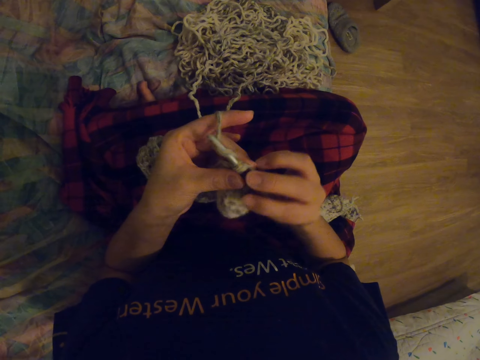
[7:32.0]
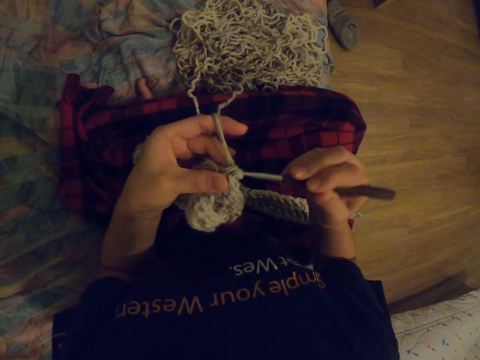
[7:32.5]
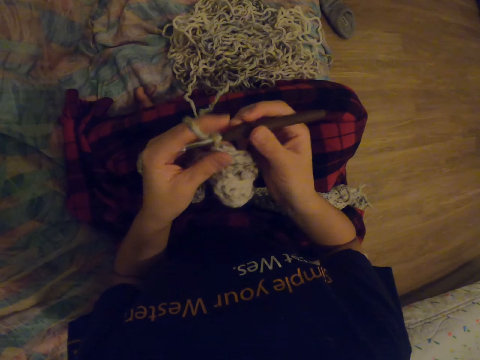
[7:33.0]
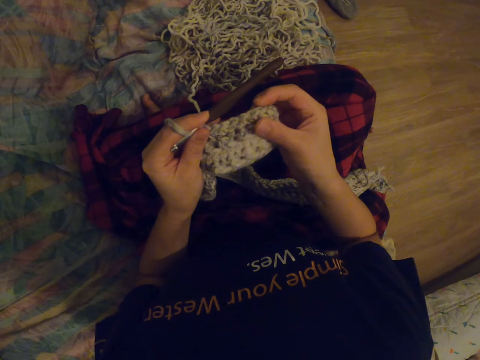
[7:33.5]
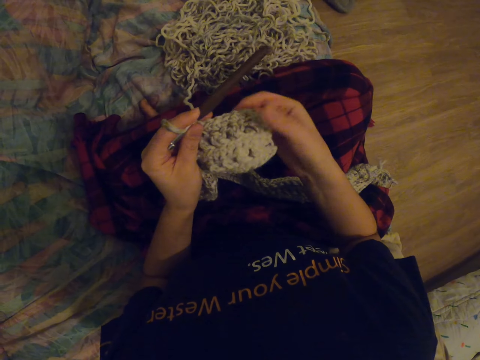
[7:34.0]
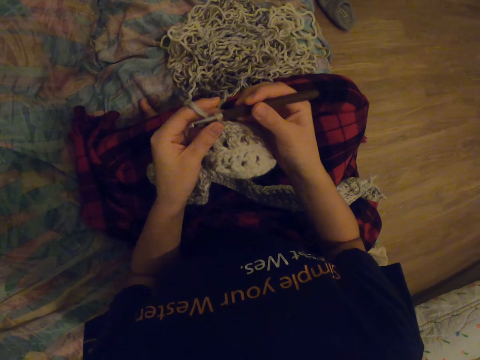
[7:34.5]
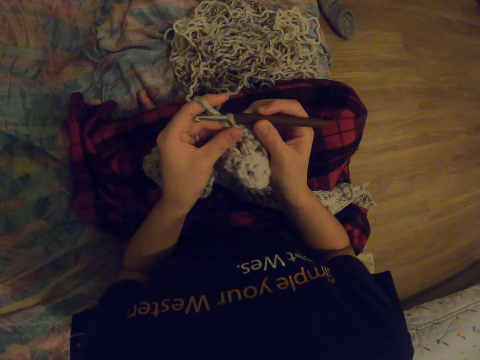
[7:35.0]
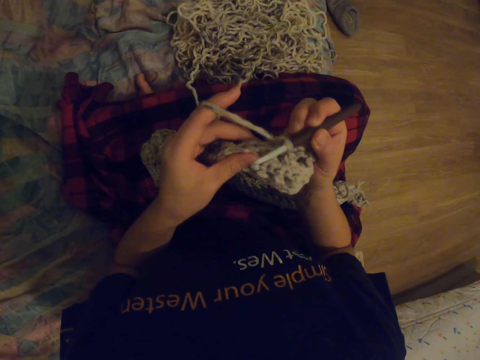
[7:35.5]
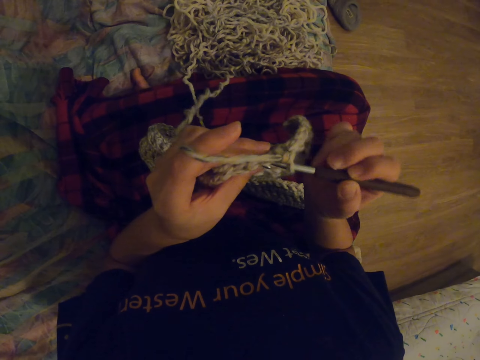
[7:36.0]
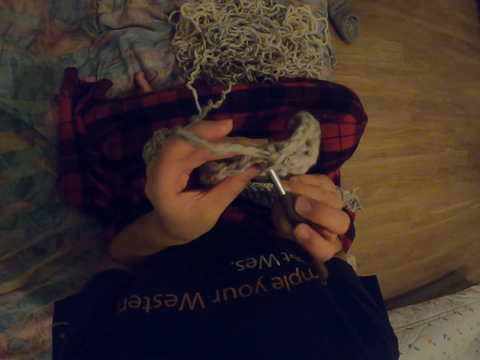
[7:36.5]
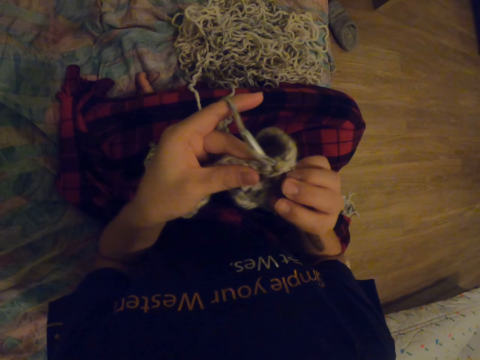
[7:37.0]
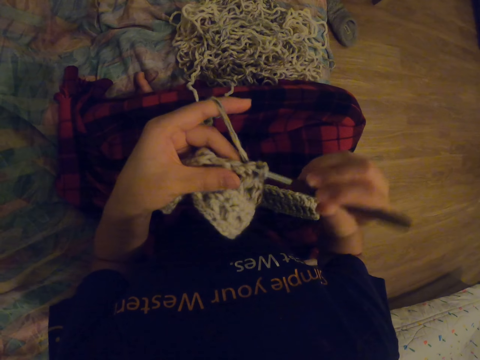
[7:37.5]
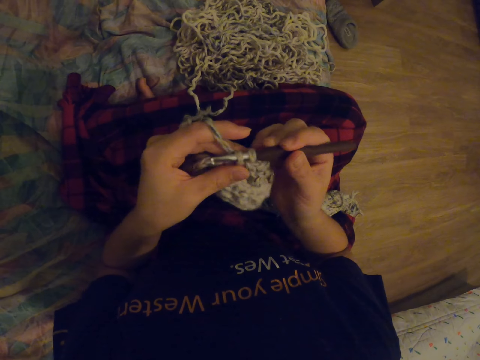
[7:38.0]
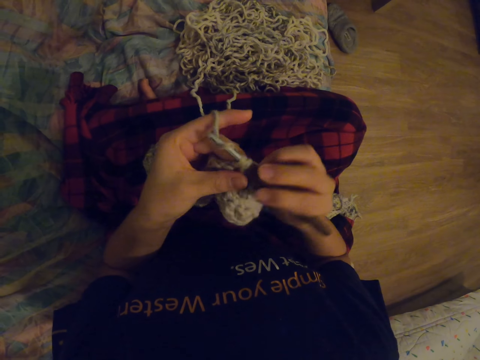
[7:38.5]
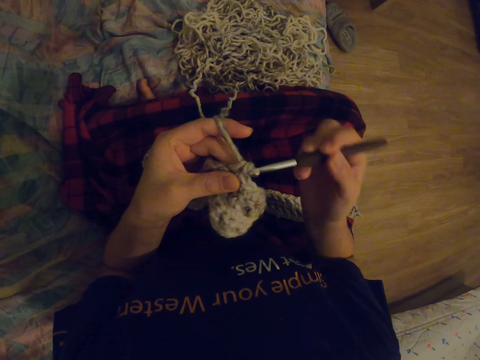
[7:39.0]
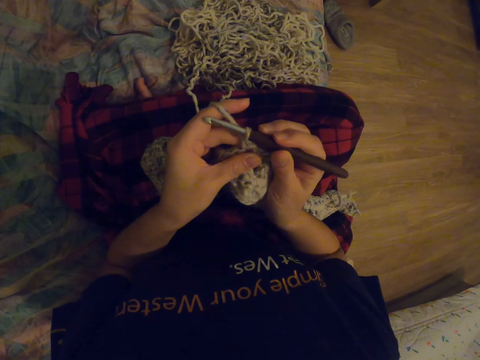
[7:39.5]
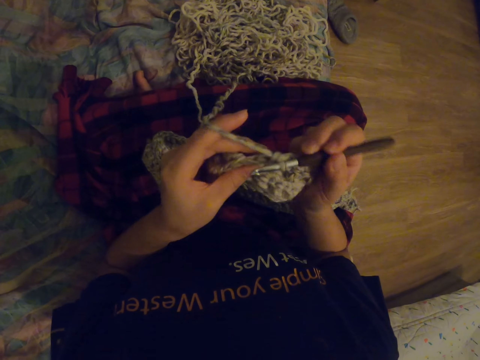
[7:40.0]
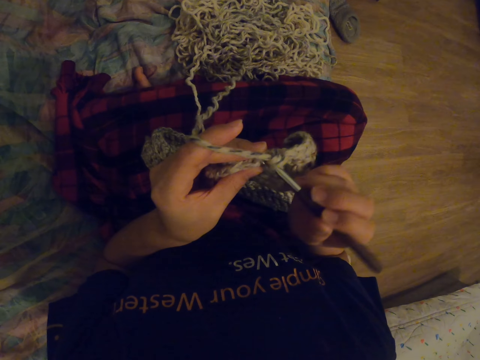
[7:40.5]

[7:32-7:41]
The camera wearer touches the fabric. They knit the fabric with a crochet.

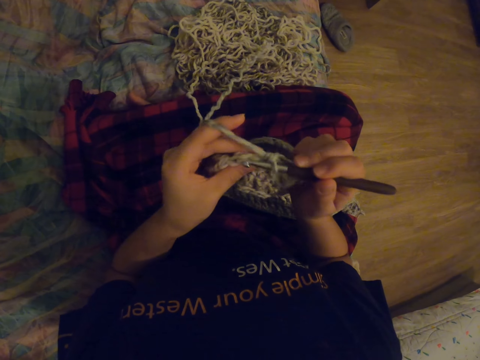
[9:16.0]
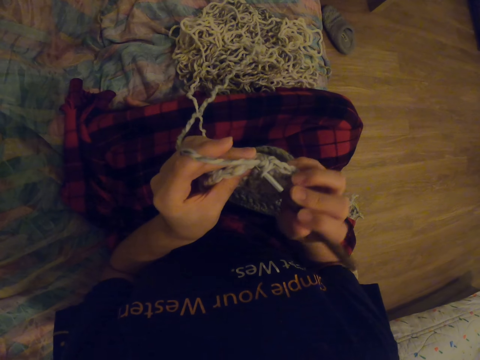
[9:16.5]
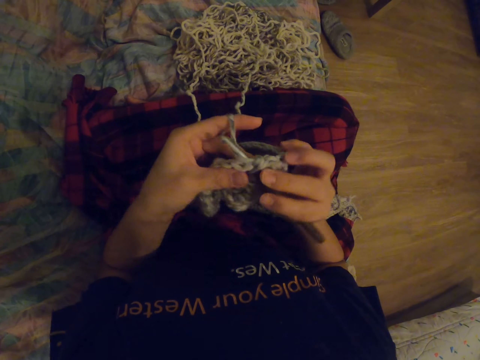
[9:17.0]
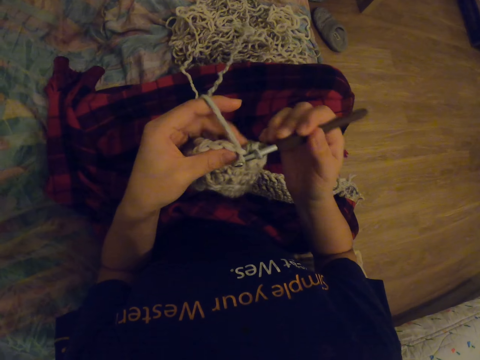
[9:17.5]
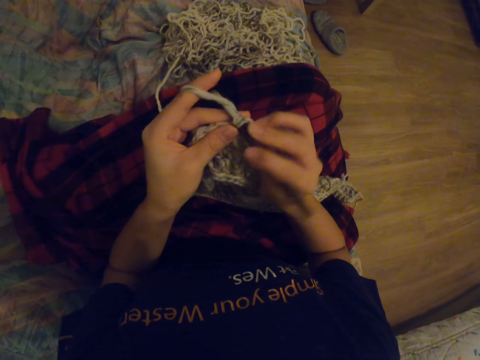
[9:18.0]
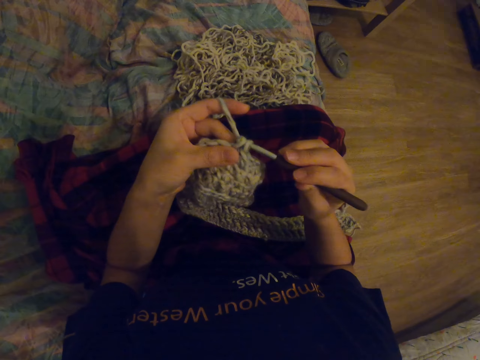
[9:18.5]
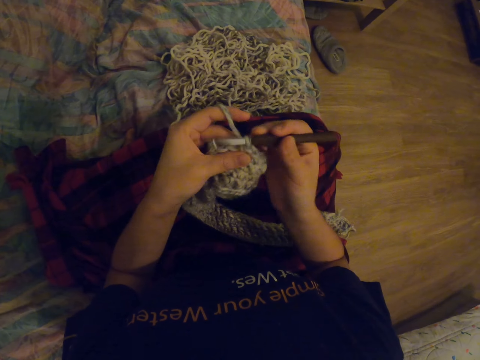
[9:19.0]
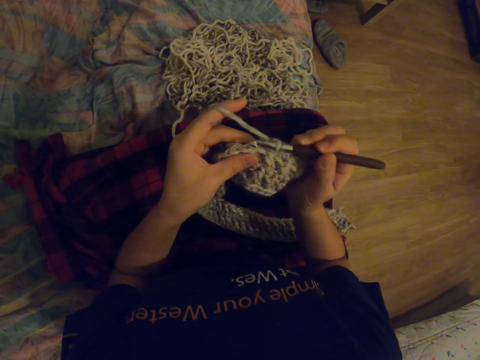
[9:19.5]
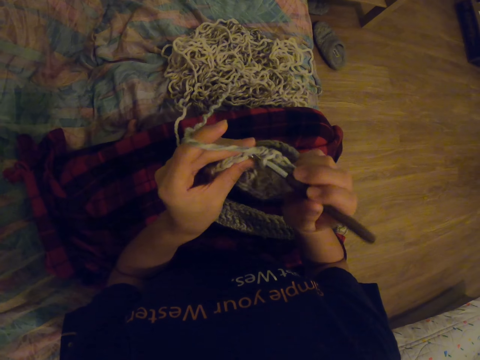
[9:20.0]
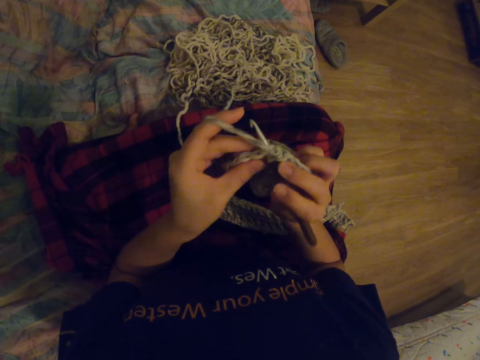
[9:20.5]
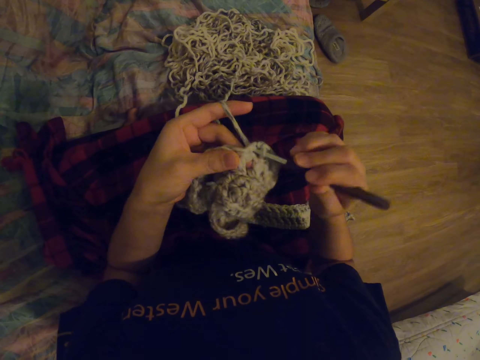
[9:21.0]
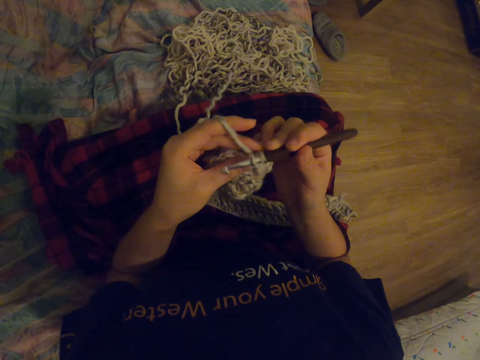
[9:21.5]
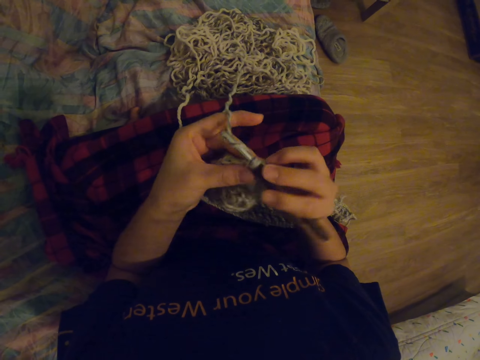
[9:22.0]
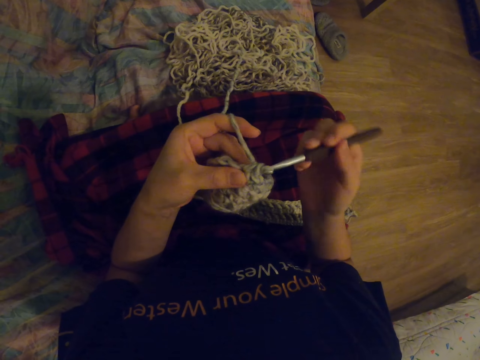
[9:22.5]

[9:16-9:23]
The camera wearer adjusts the legs.

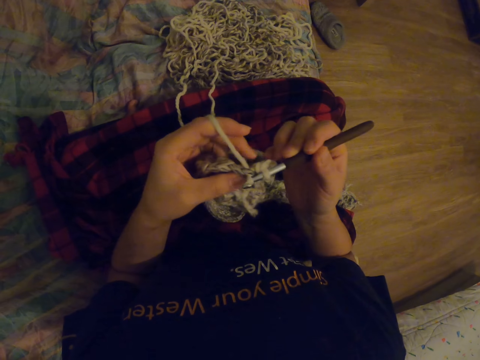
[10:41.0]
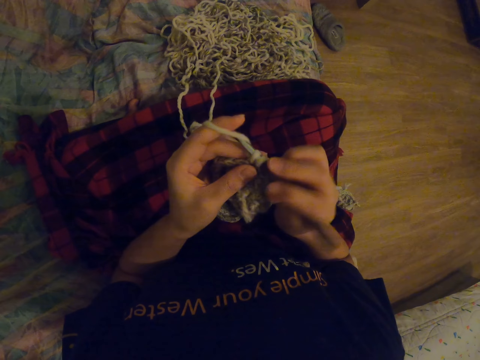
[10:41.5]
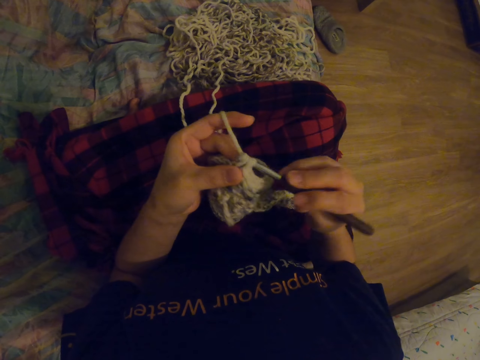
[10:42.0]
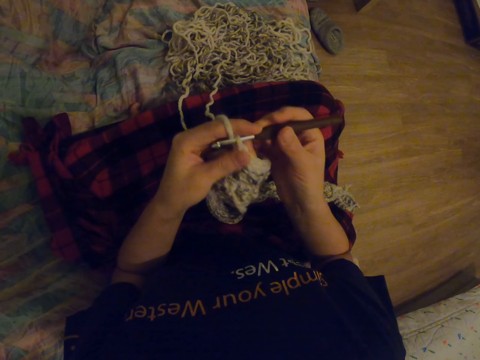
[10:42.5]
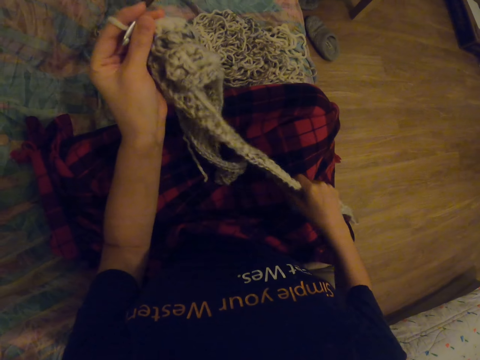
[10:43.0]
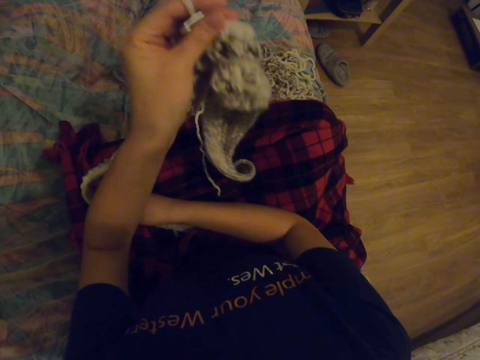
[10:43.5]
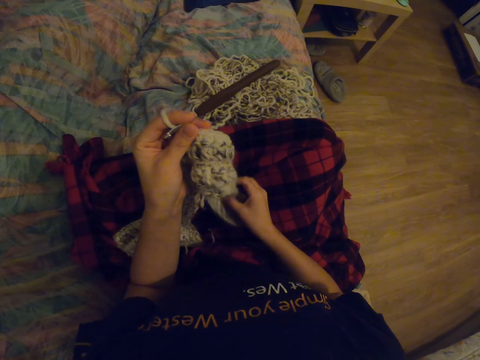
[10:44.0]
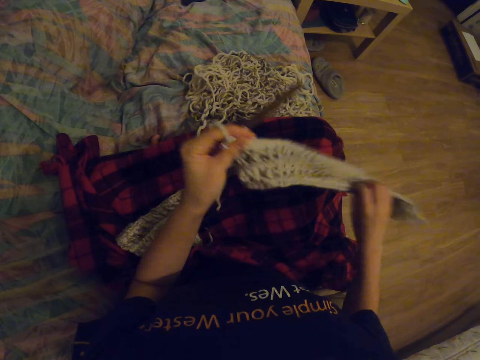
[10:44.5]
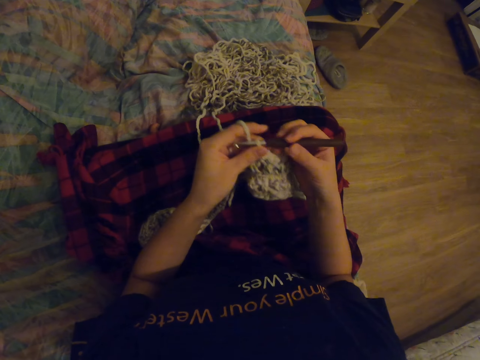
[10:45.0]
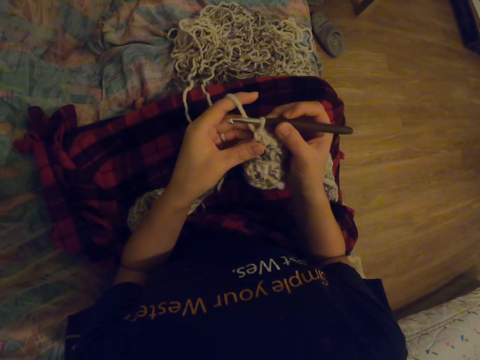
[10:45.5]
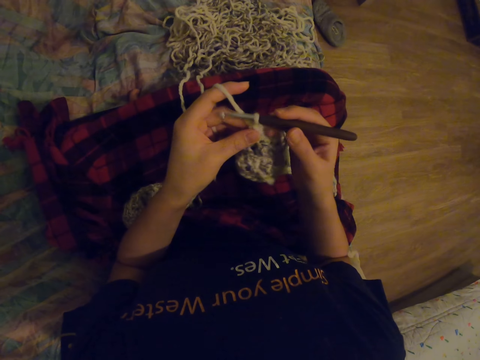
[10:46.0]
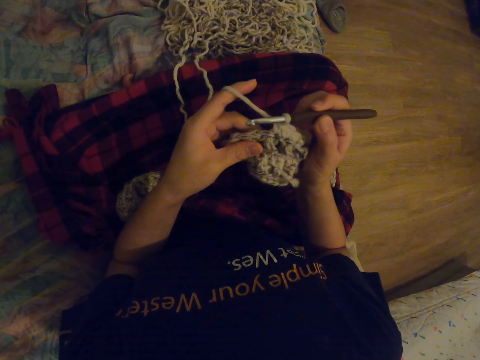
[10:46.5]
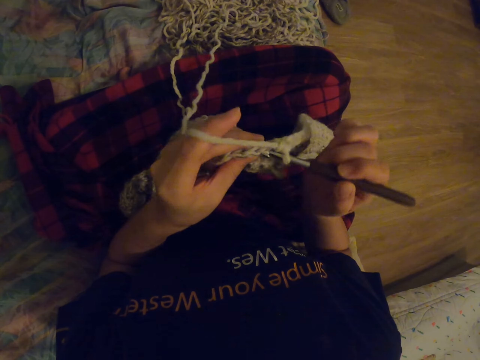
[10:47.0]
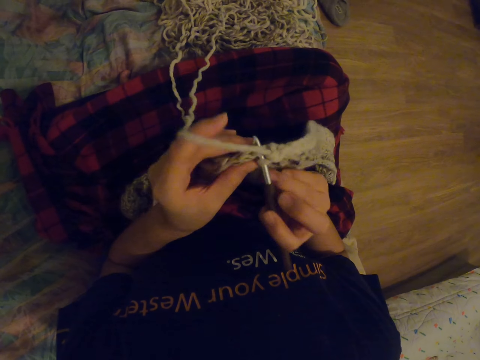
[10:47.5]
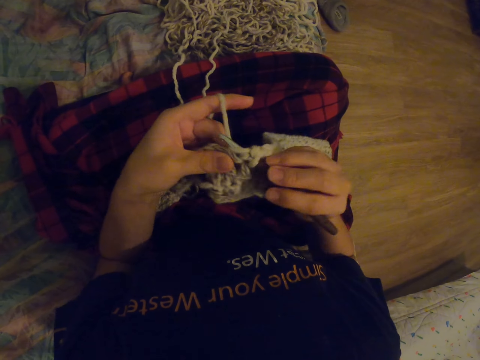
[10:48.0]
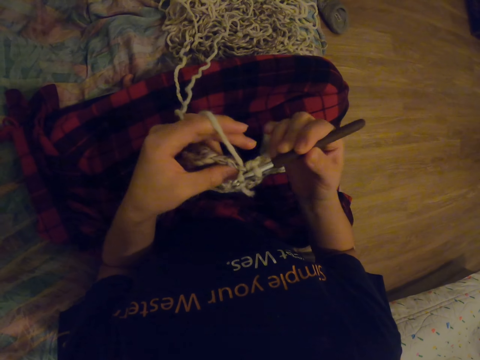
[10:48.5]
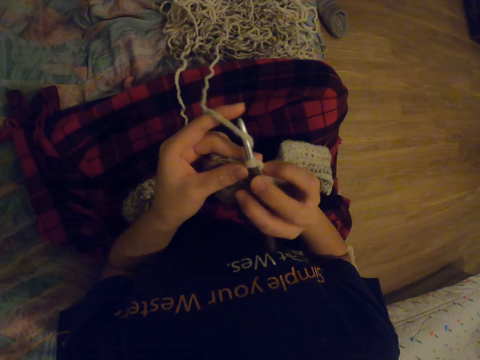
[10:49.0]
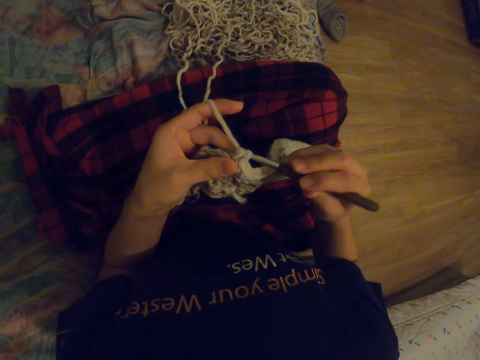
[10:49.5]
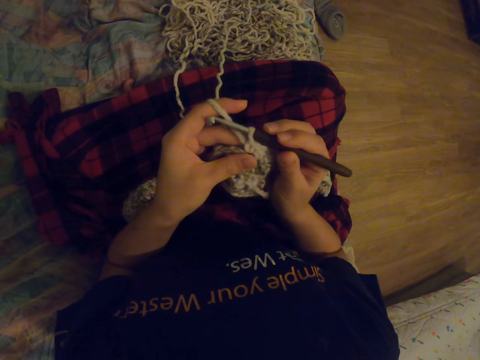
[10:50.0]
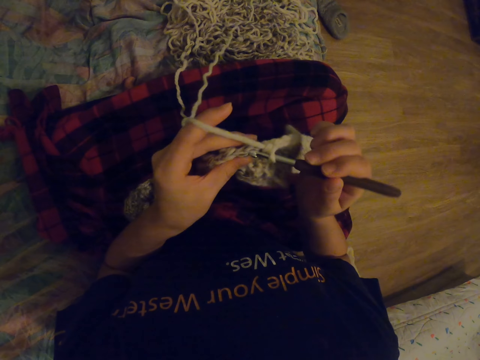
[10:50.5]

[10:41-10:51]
The camera wearer adjusts the fabric. They knit the fabric with a crochet.
